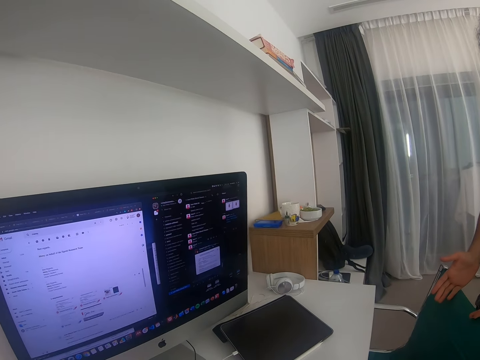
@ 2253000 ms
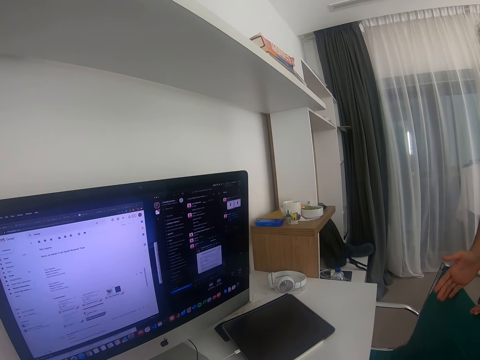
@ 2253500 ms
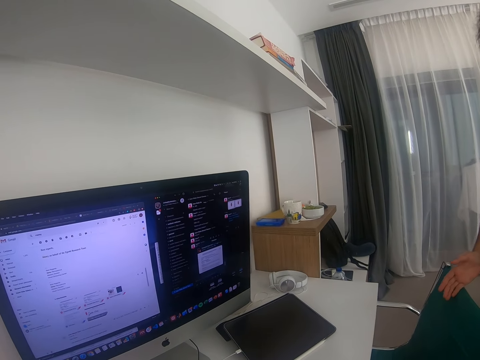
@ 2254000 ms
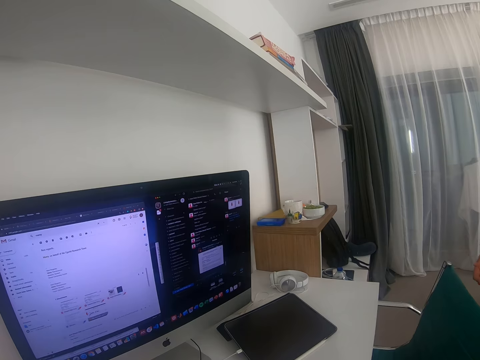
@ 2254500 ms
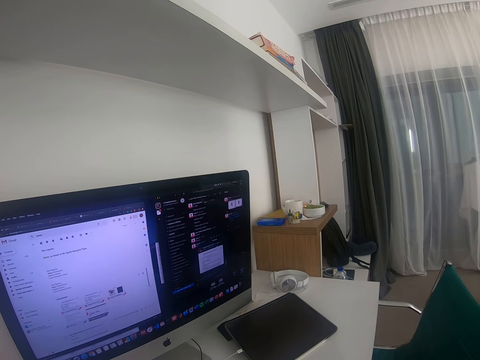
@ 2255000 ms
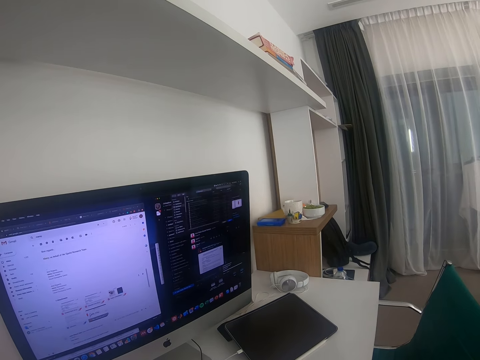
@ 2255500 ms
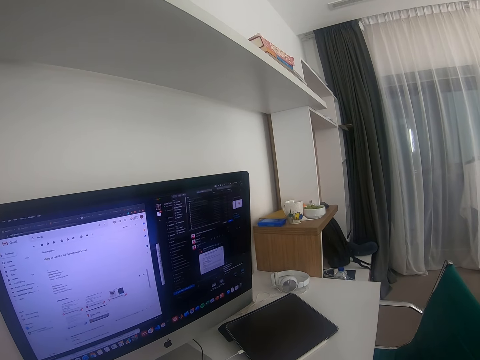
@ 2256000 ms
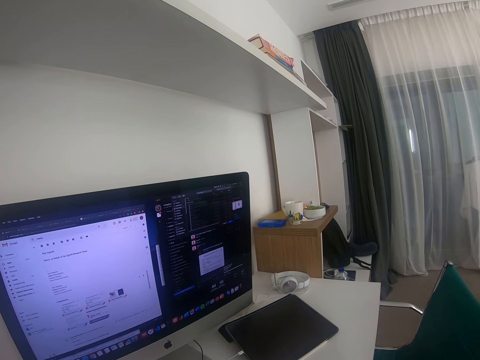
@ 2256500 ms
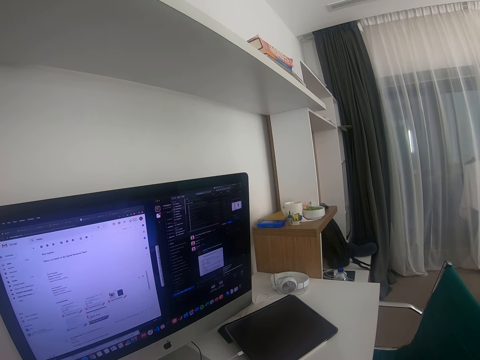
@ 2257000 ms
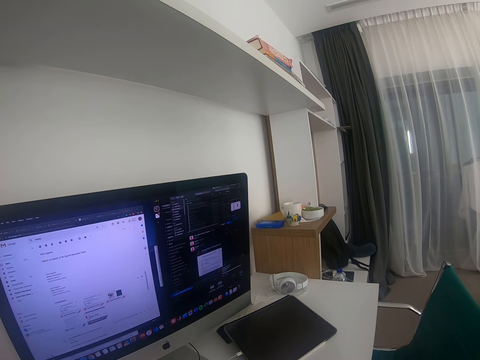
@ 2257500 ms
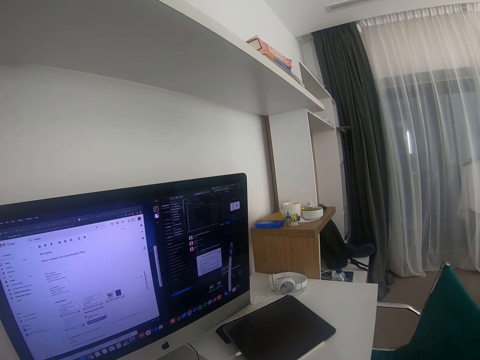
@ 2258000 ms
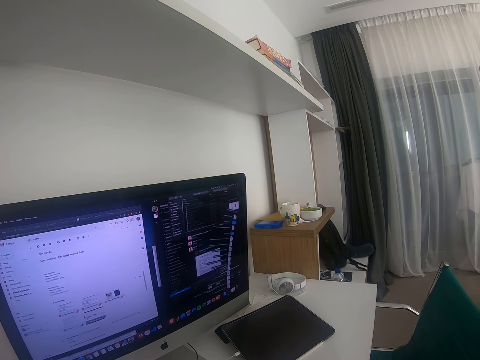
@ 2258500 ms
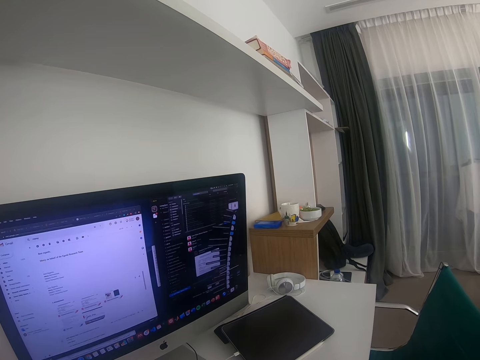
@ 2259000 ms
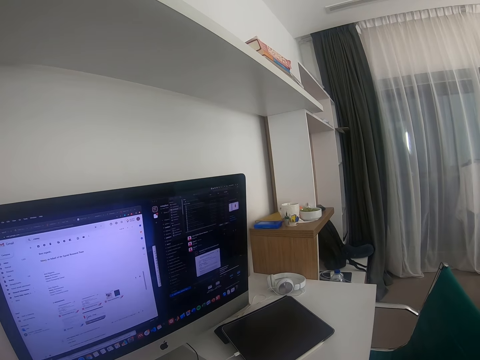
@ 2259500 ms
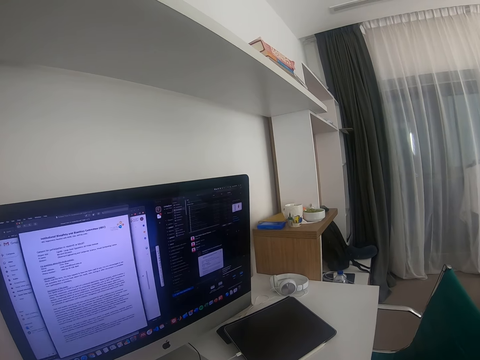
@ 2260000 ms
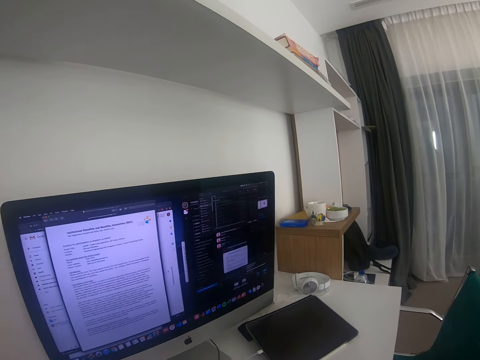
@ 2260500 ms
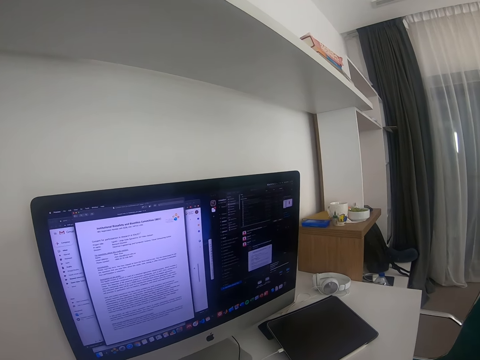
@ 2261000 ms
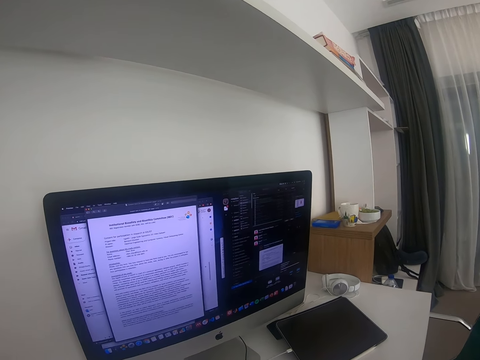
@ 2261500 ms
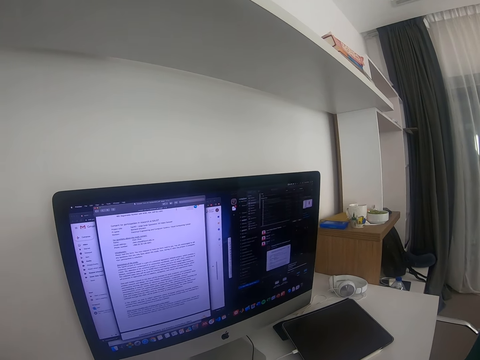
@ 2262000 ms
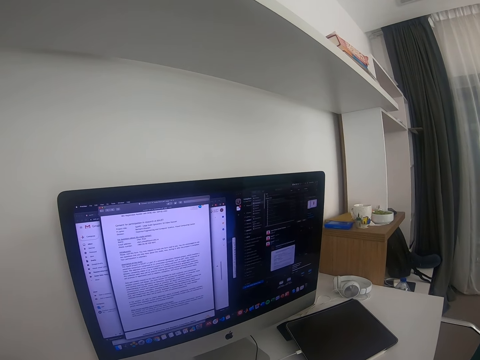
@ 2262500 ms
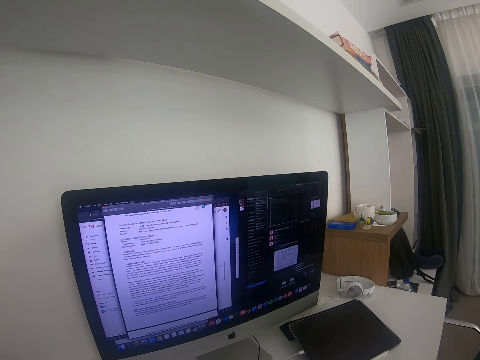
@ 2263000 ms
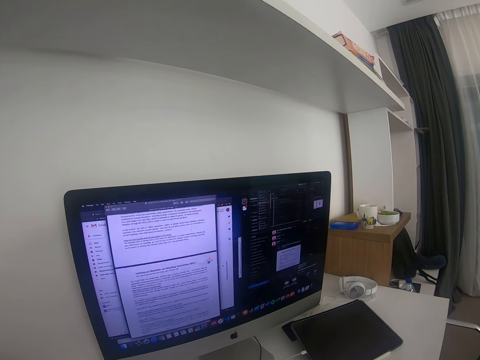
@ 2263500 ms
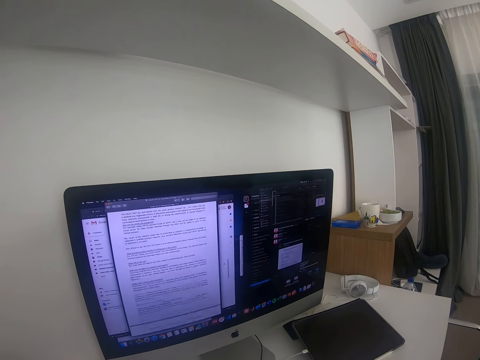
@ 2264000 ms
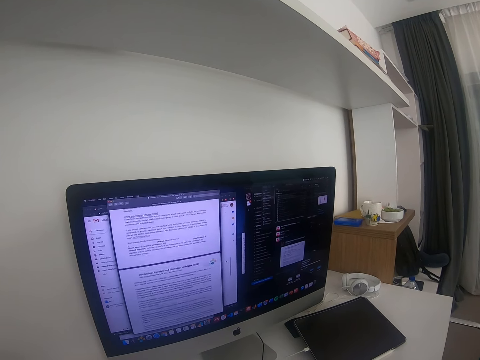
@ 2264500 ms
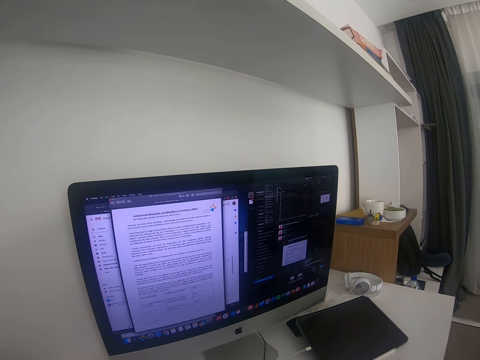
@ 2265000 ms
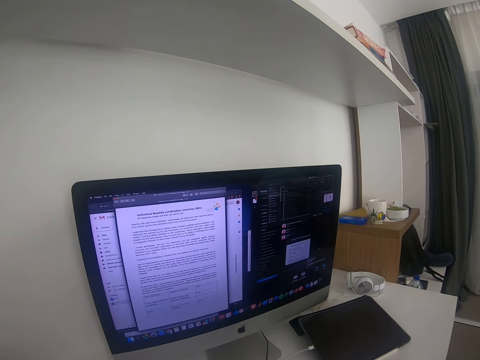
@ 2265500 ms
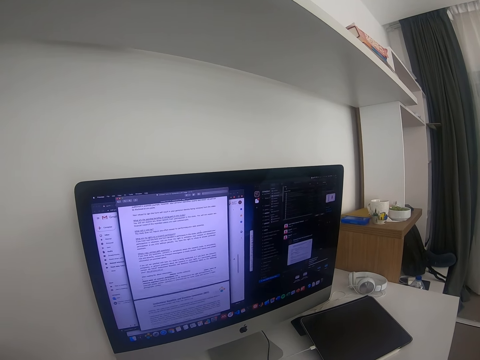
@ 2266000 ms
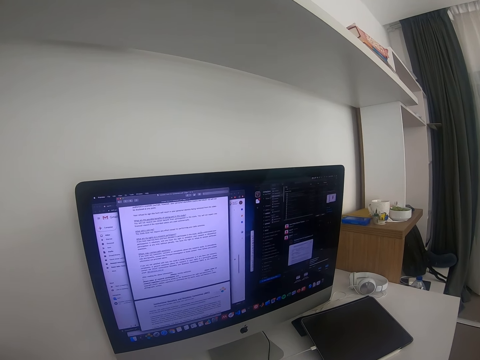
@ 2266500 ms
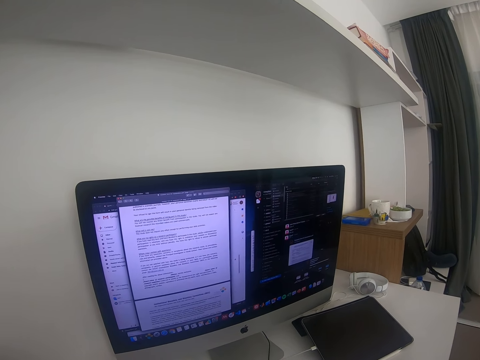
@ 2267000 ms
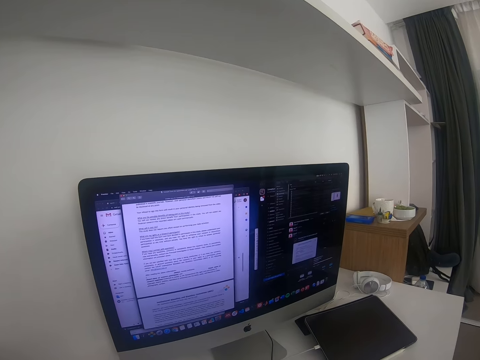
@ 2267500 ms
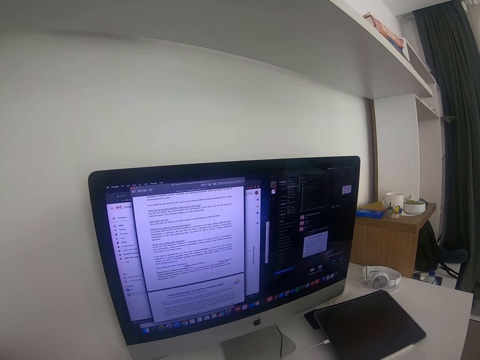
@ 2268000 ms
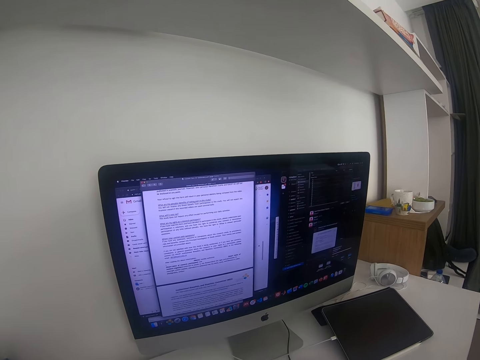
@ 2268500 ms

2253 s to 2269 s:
The camera wearer looks at a screen of a computer. They scroll on the computer.

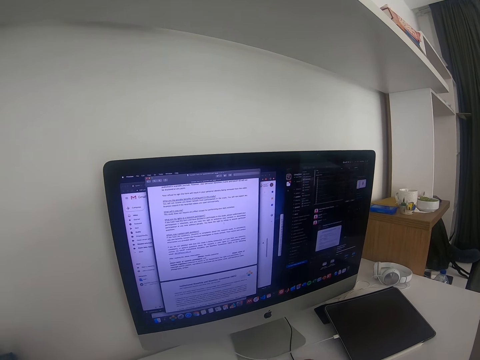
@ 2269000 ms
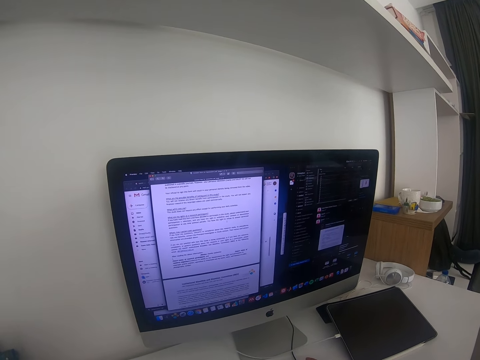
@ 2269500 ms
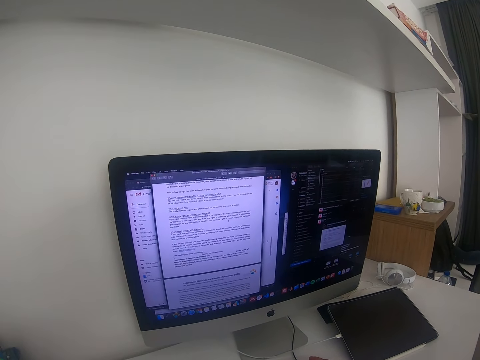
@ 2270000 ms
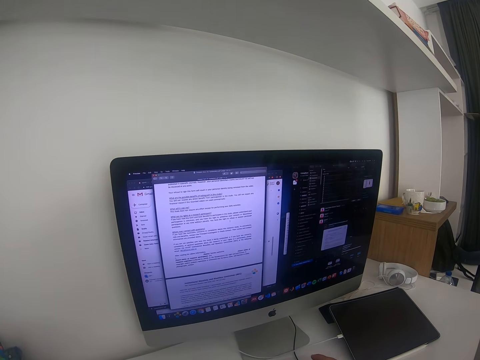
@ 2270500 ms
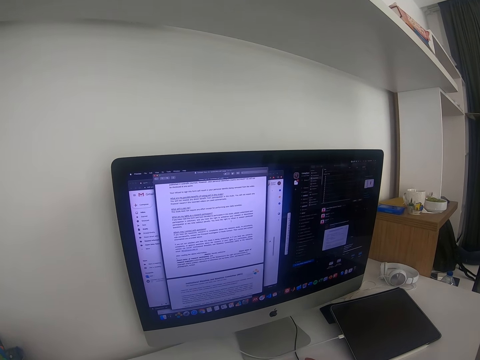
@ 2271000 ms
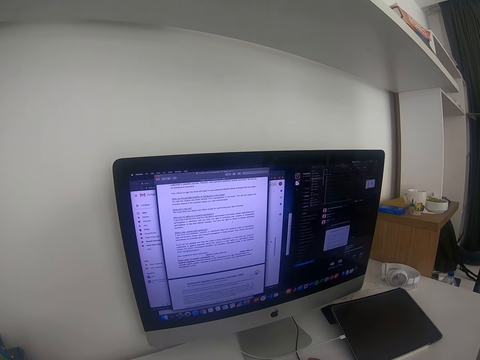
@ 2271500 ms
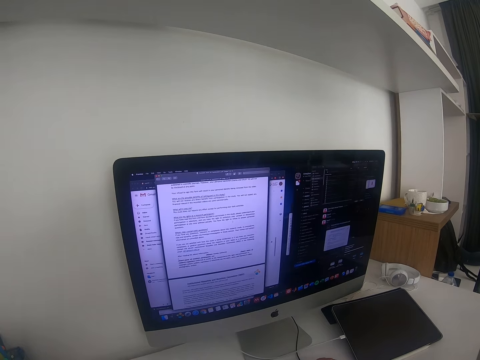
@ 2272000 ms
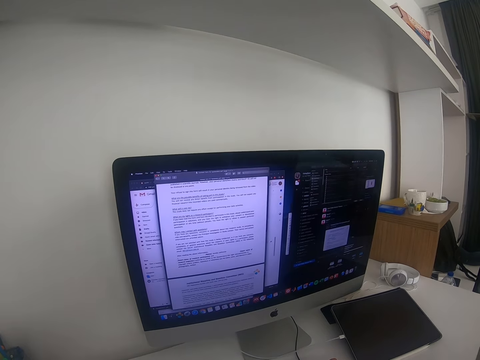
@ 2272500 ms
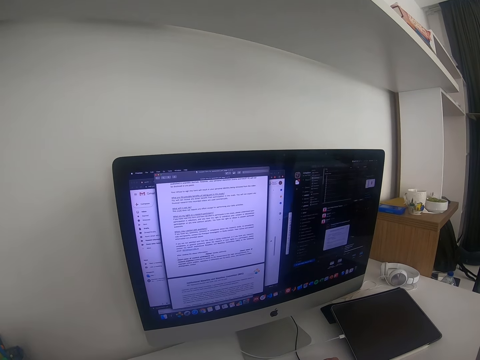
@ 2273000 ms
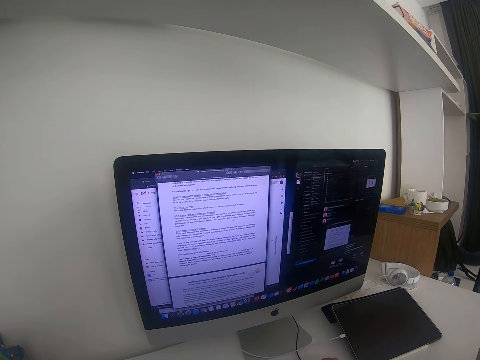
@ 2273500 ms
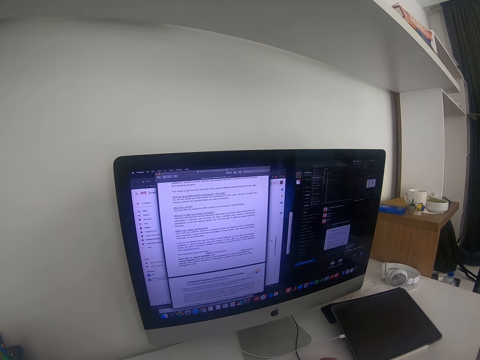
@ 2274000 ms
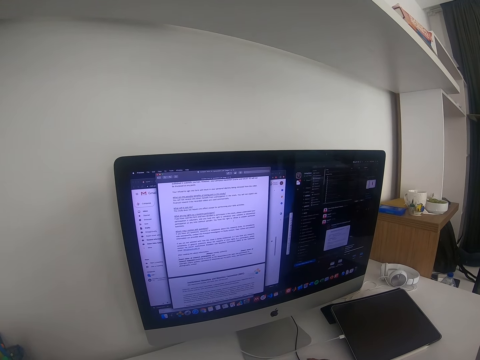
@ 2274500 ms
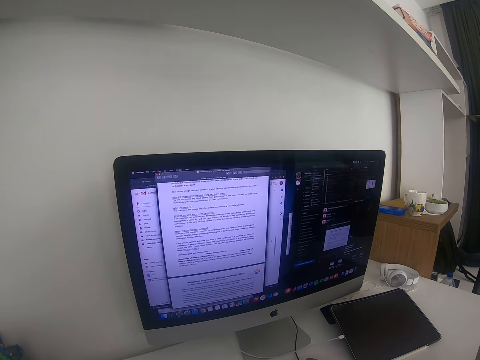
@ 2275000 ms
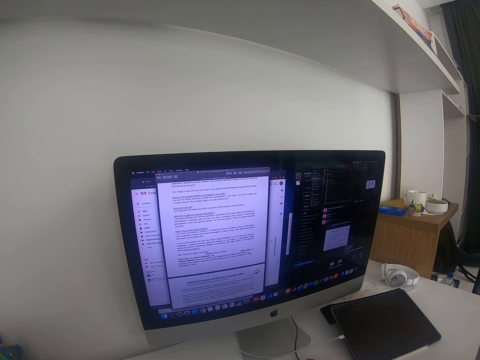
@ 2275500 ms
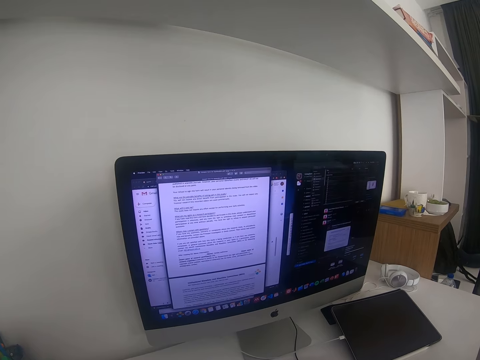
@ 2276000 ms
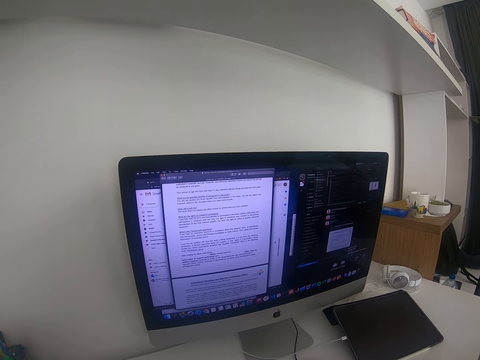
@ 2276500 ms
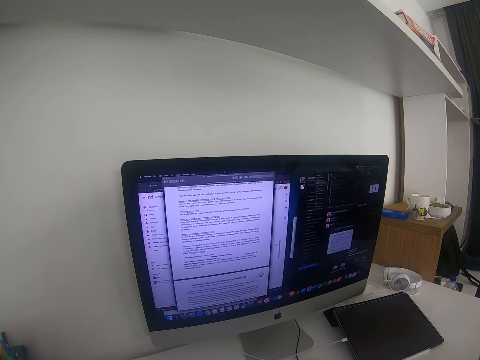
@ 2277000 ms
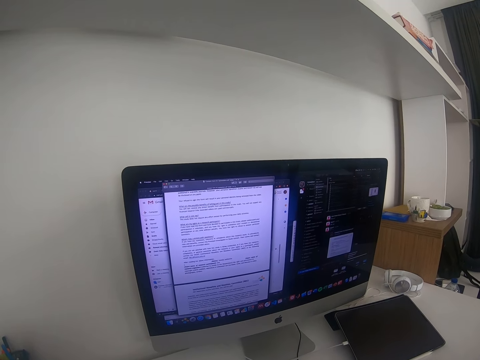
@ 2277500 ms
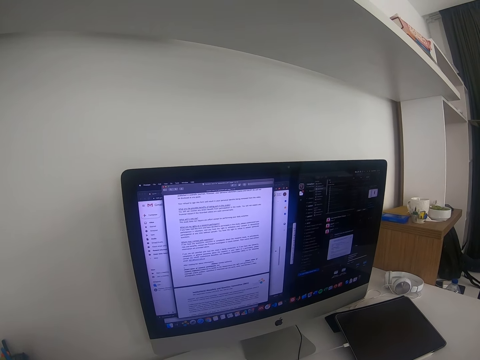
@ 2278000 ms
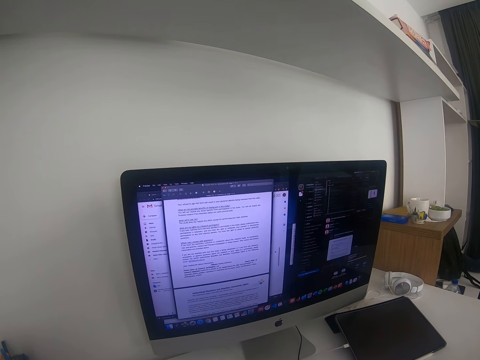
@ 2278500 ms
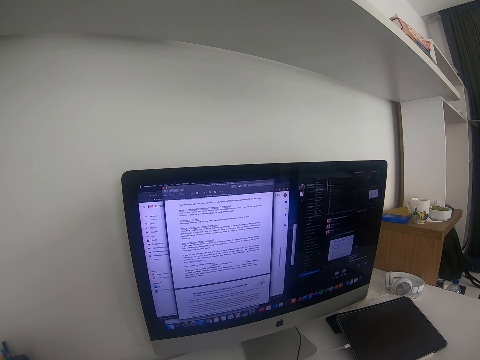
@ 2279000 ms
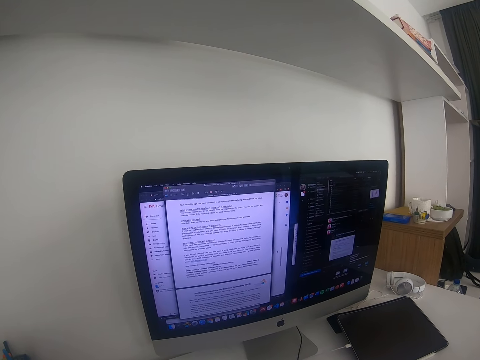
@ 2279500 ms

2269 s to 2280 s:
The camera wearer looks at a screen of a computer.
